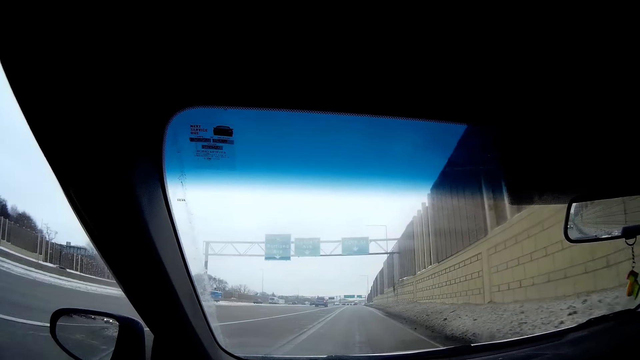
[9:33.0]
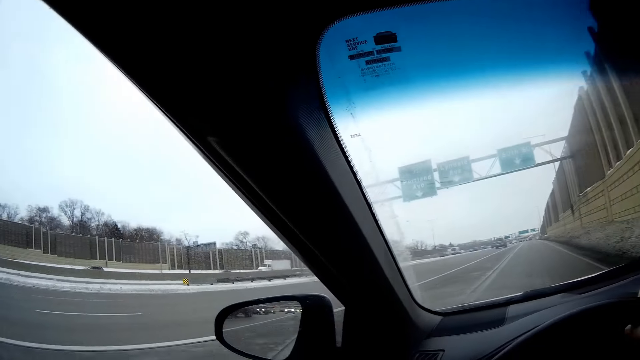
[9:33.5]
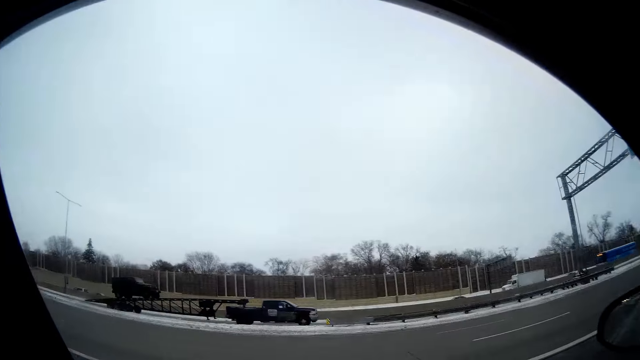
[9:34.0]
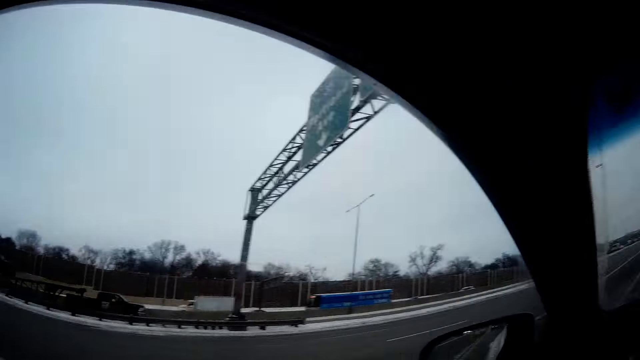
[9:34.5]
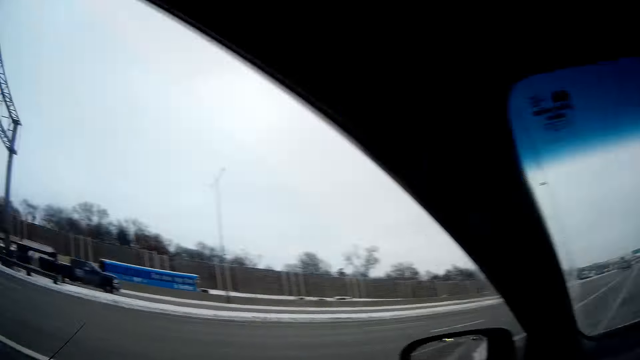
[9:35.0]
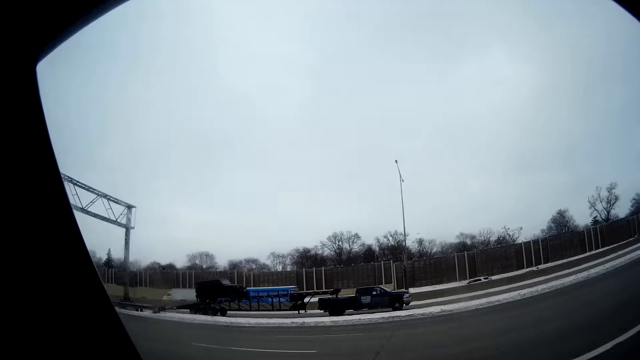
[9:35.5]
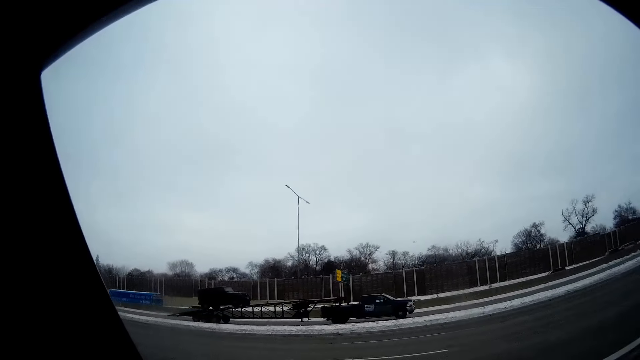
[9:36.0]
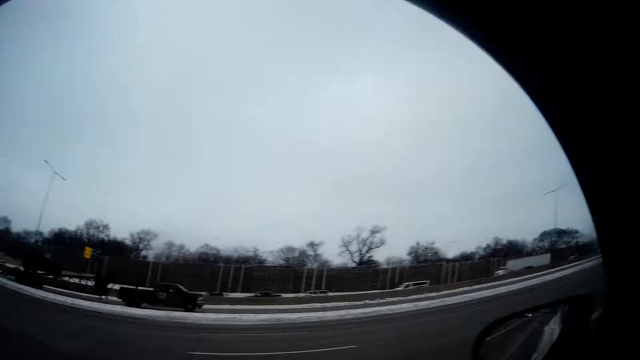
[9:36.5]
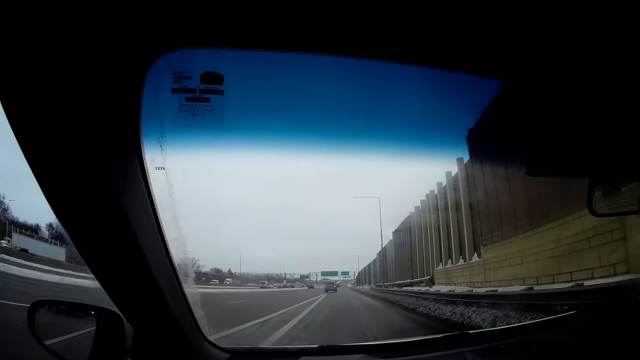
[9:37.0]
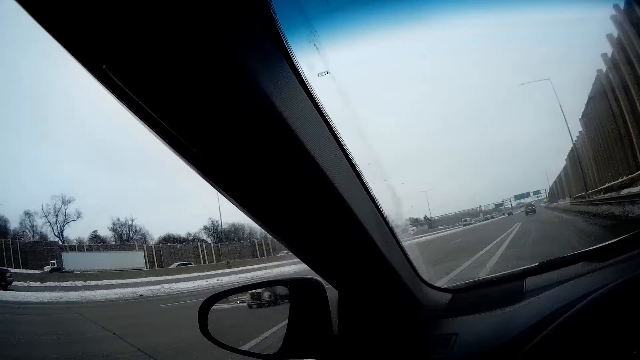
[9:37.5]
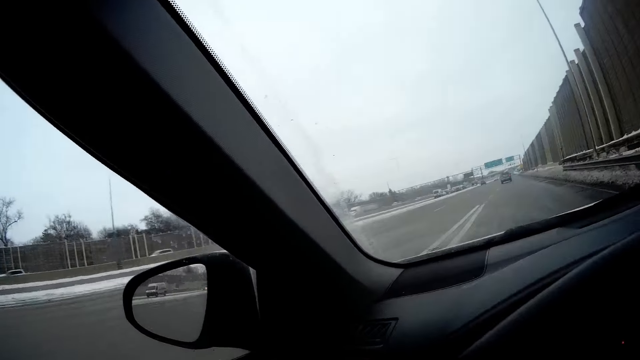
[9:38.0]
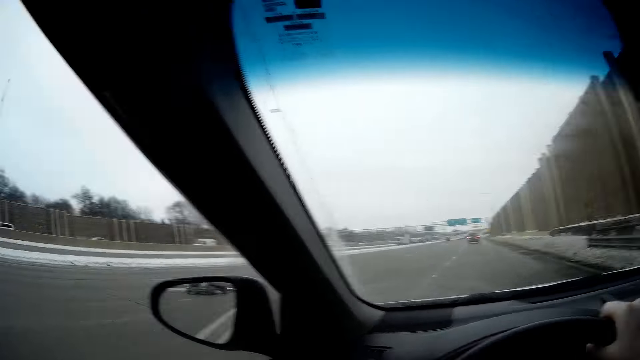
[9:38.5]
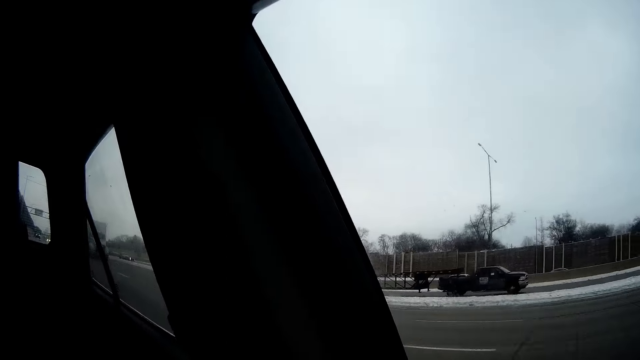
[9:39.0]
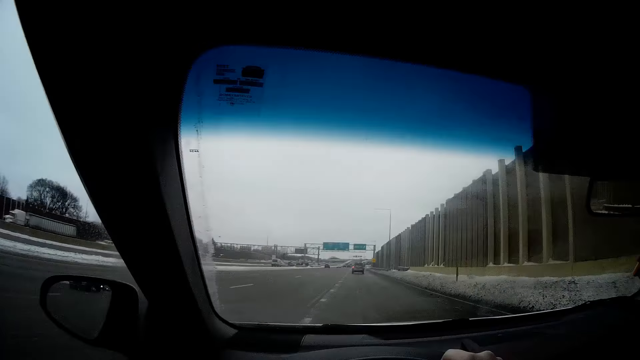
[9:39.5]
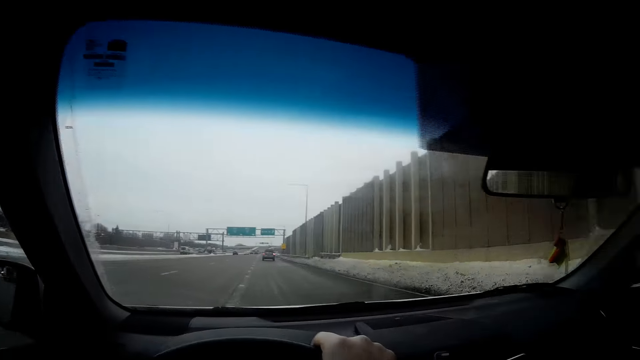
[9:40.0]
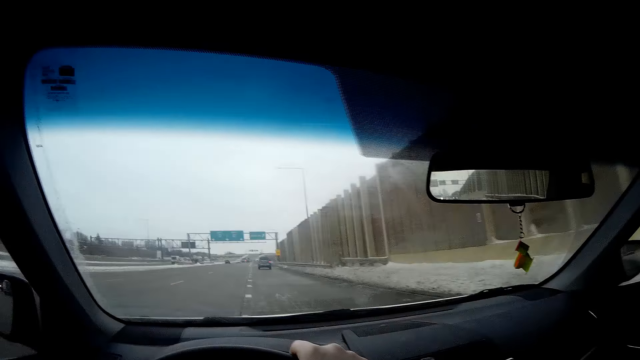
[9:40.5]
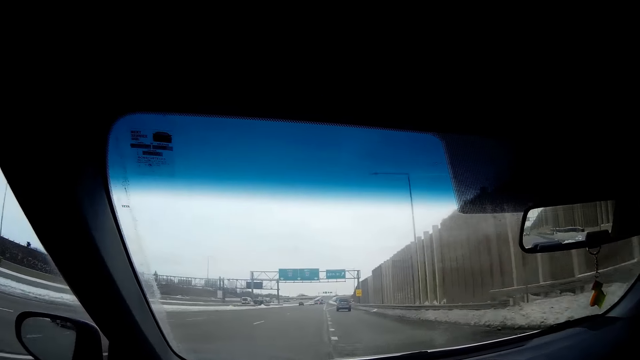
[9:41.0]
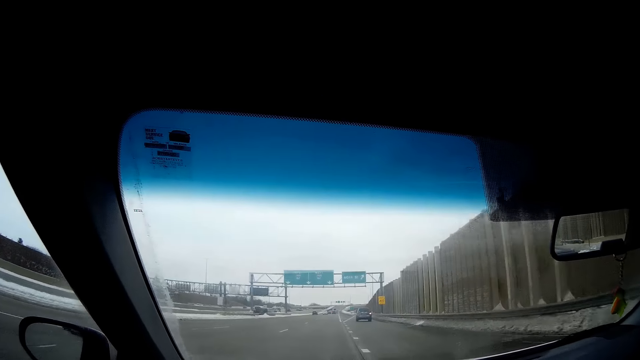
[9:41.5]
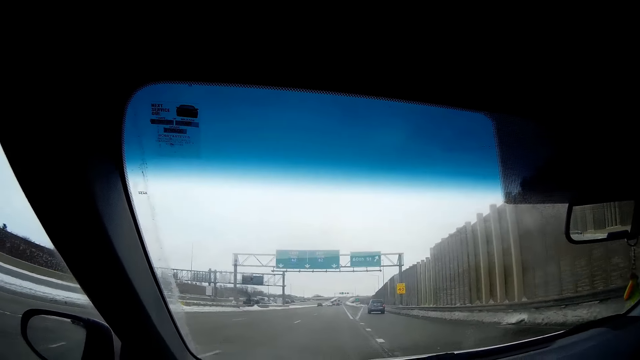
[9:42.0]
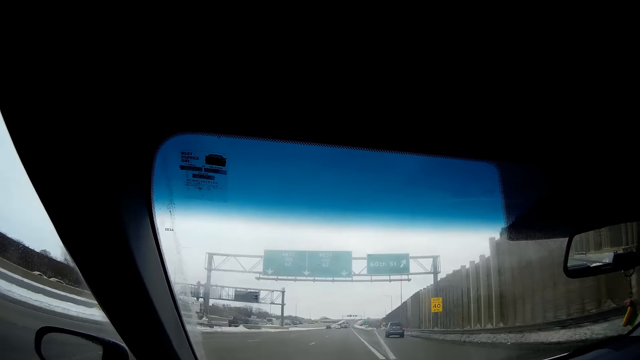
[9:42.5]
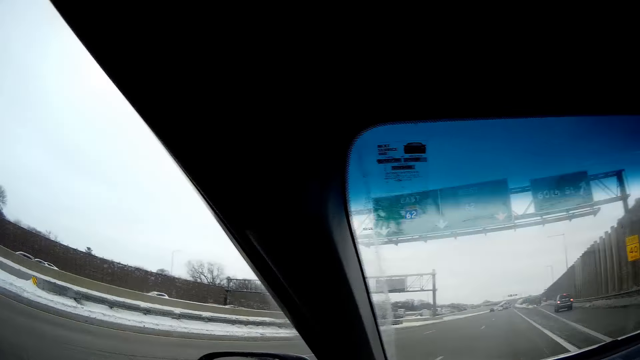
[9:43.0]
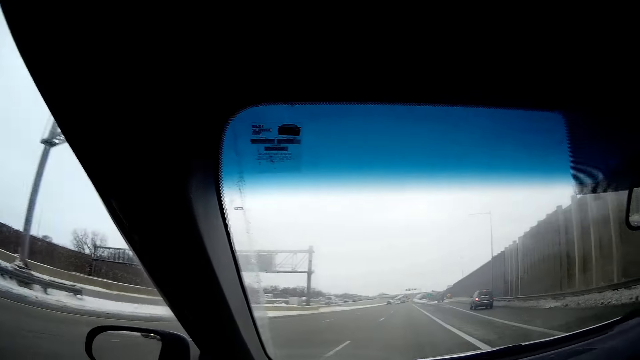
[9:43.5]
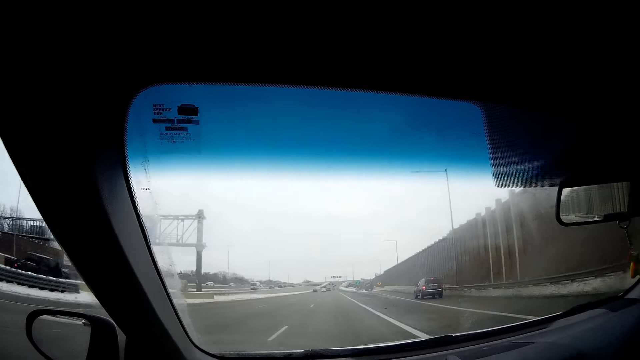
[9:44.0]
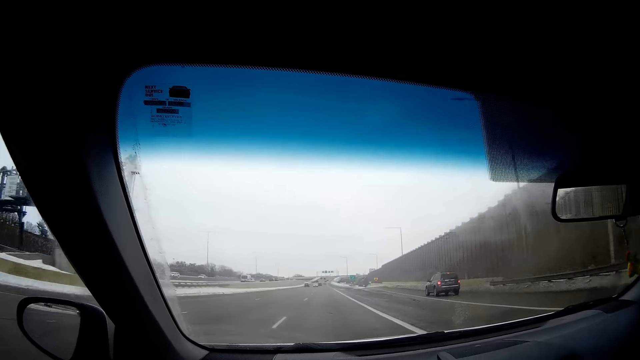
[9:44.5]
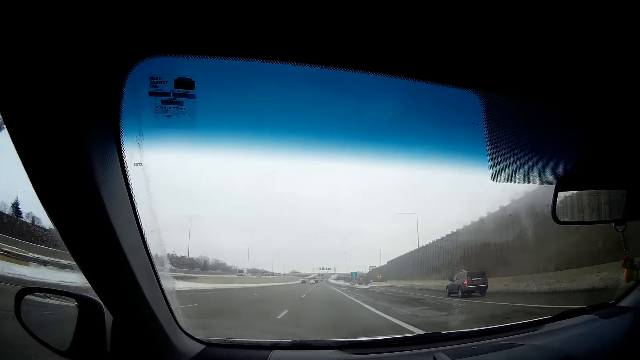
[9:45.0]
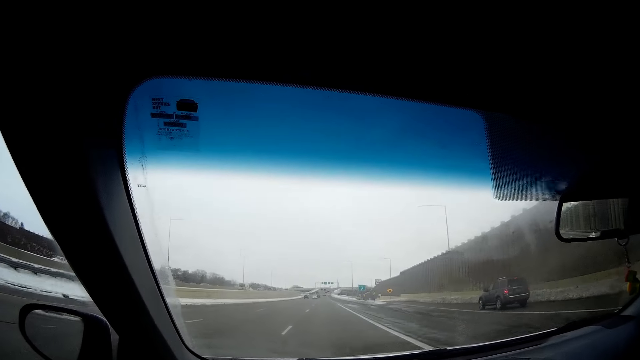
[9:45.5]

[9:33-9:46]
The camera wearer looks out through the window. A black car drives in front of the camera wearer. The camera wearer looks through the windscreen. They look around. They drive on the road.

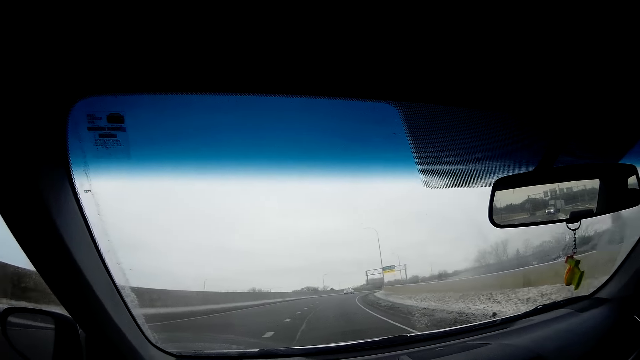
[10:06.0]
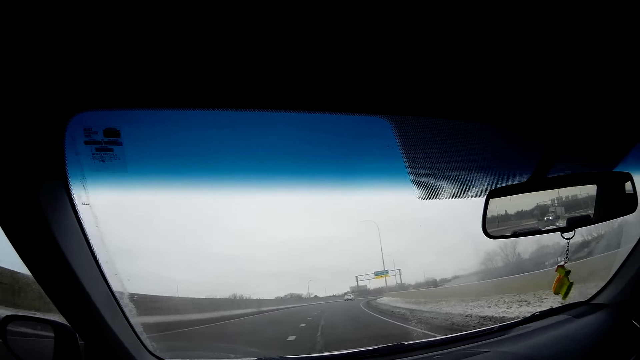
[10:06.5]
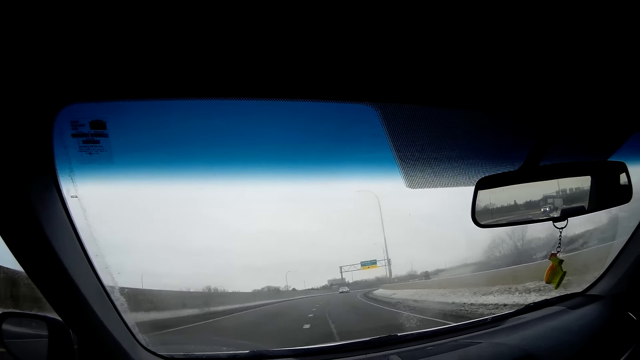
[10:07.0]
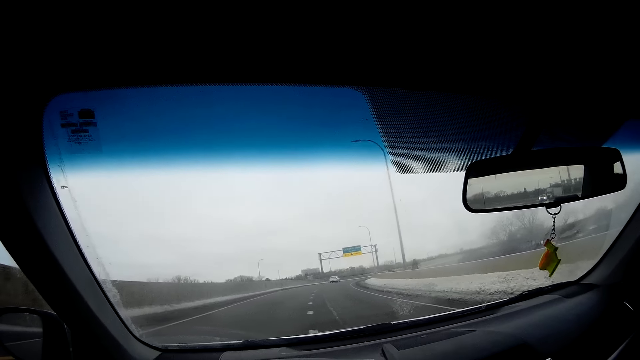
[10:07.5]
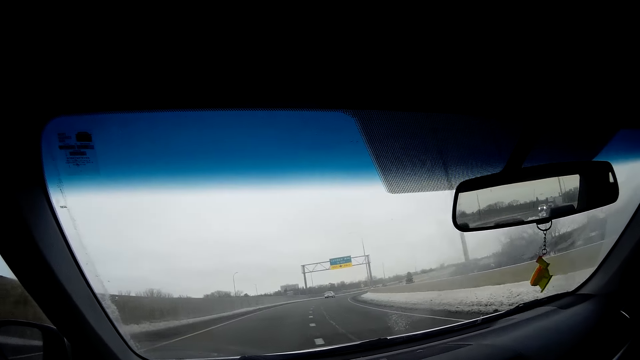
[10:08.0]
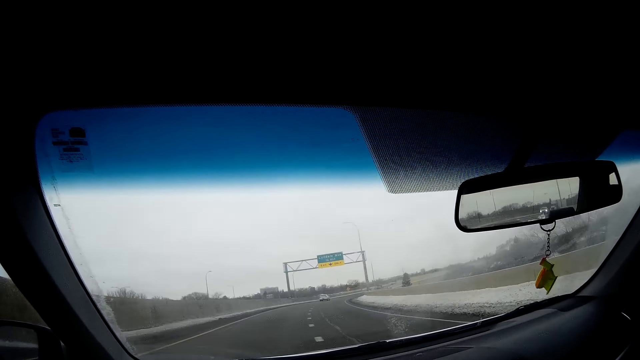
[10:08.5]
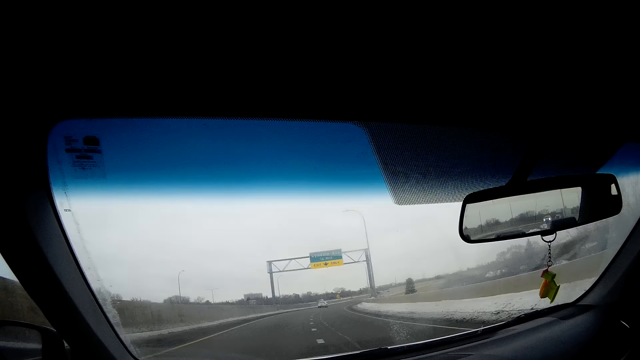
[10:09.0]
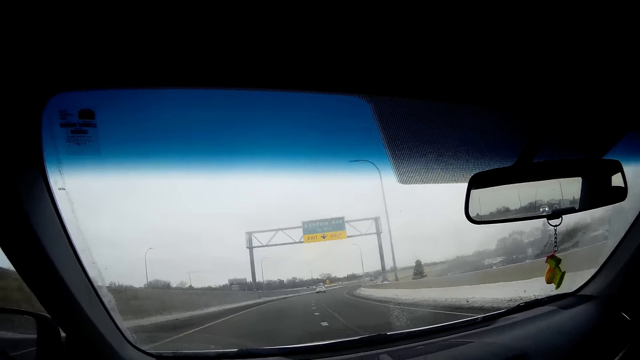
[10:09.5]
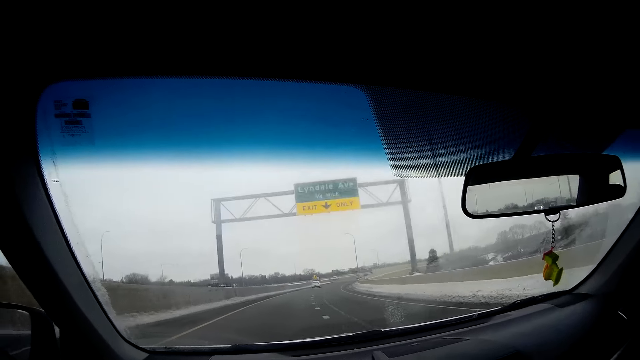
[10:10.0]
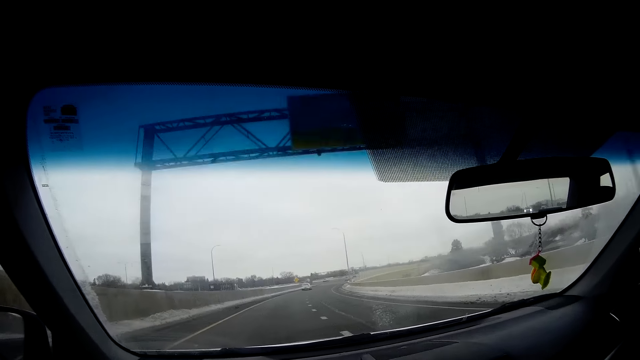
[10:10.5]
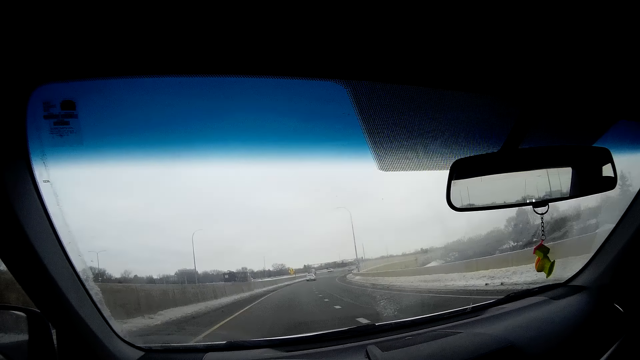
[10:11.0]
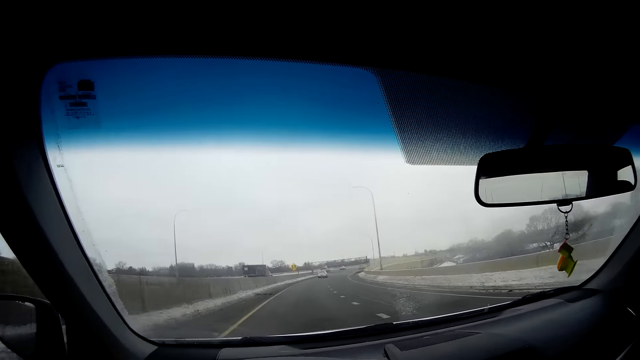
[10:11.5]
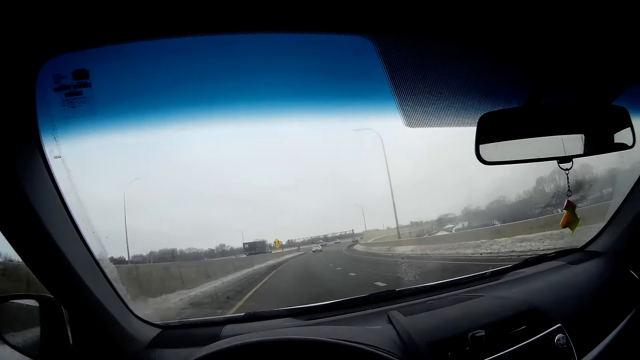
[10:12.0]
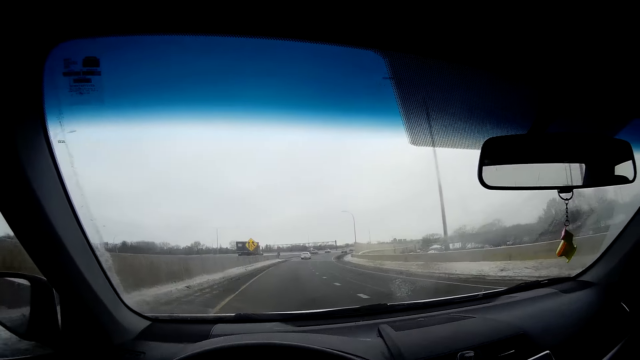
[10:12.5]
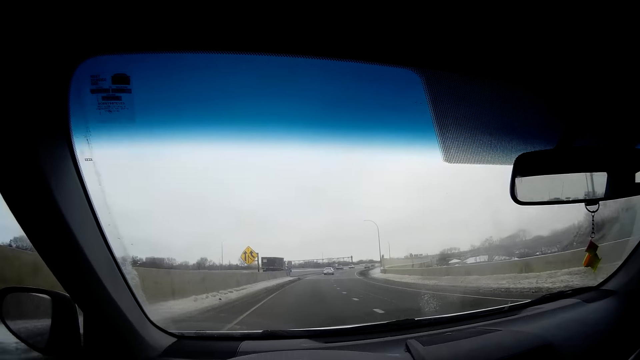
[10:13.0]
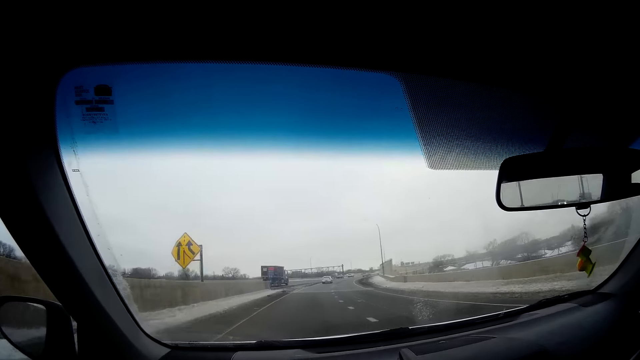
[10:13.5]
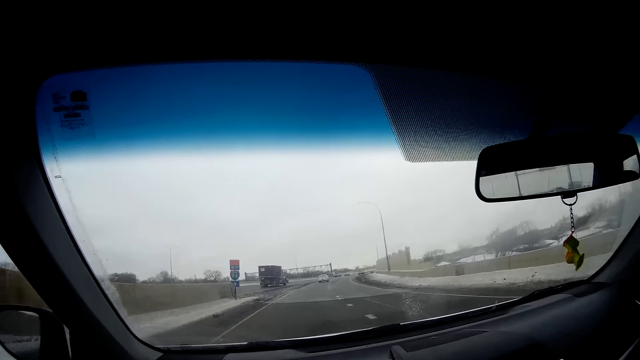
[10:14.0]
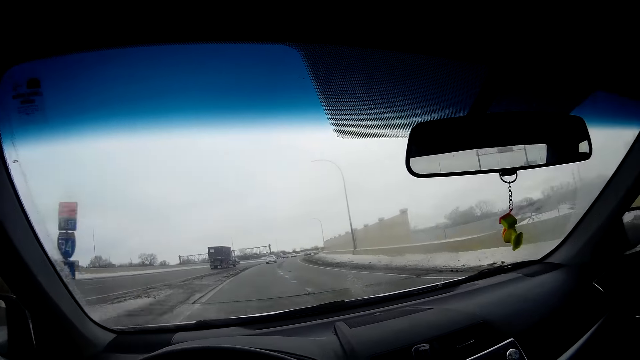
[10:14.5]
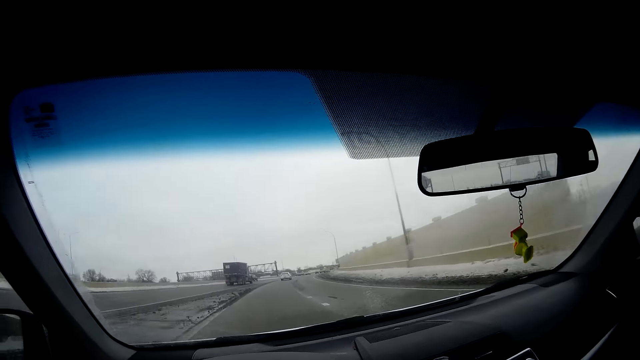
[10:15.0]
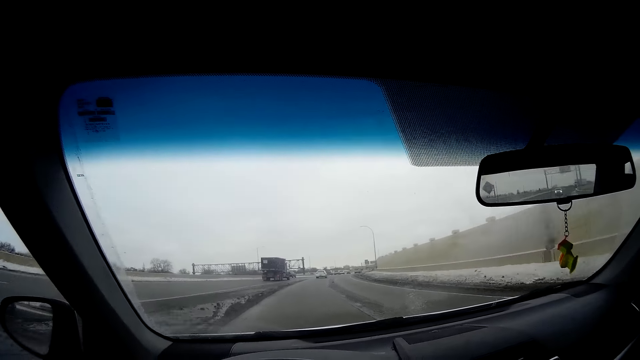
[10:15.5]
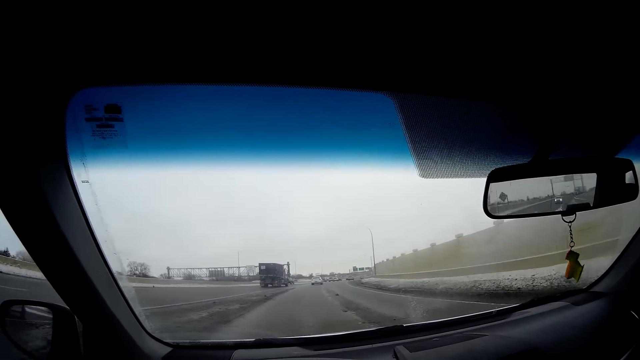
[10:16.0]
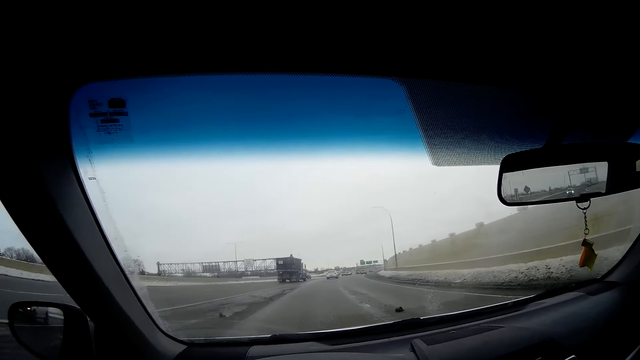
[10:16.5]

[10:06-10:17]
A silver car drives in front of the camera wearer. A truck drives in front of the camera wearer.
